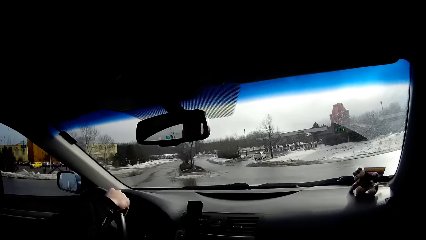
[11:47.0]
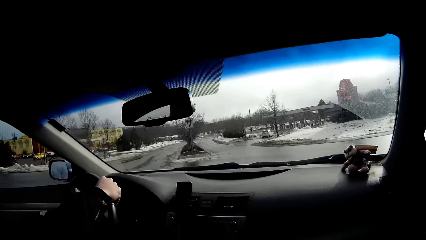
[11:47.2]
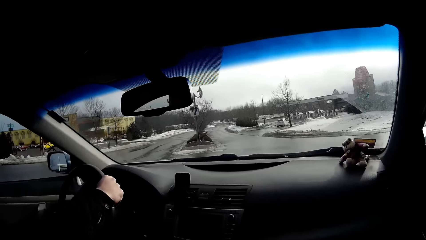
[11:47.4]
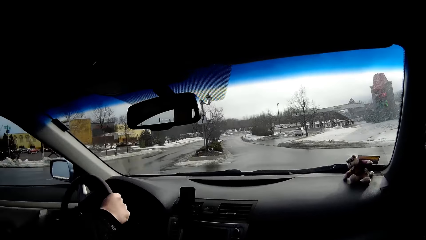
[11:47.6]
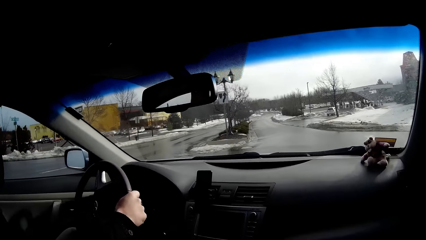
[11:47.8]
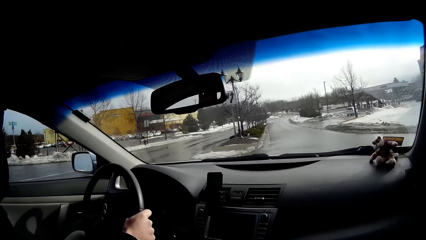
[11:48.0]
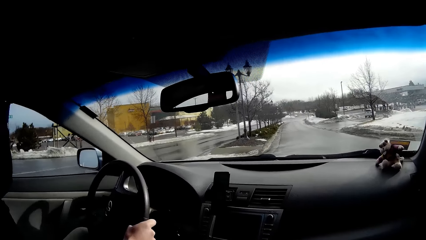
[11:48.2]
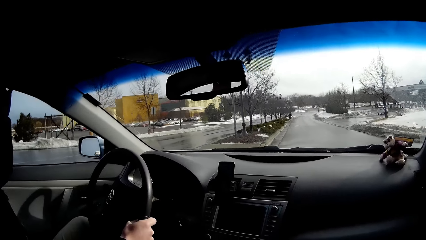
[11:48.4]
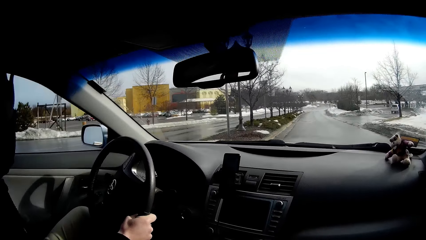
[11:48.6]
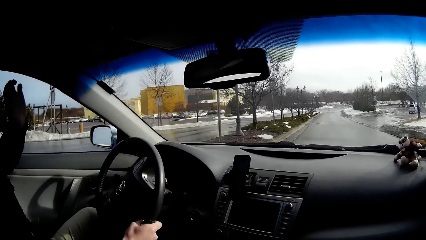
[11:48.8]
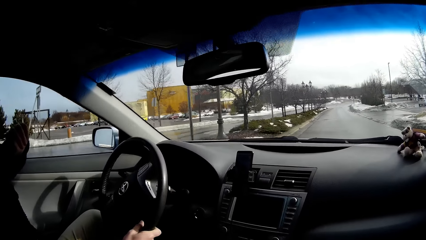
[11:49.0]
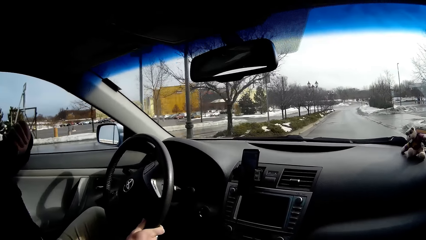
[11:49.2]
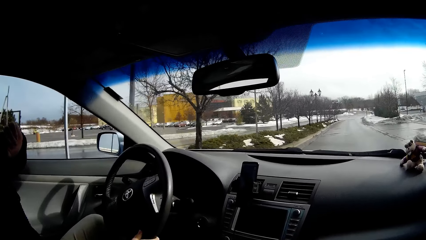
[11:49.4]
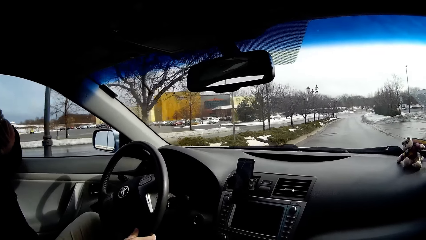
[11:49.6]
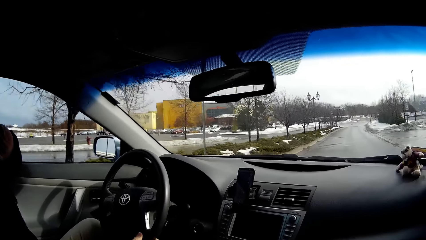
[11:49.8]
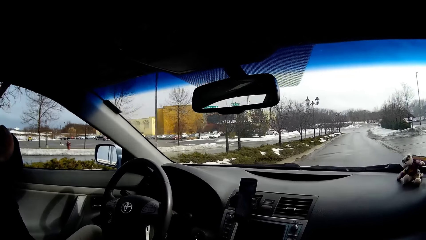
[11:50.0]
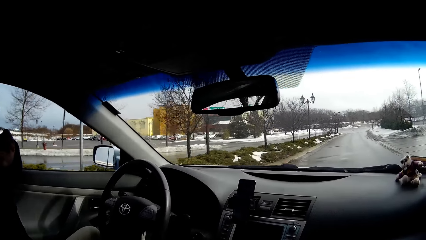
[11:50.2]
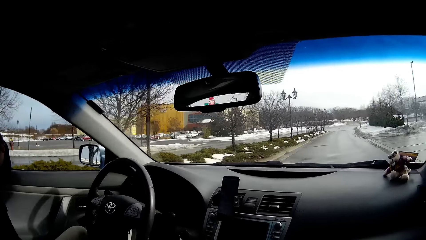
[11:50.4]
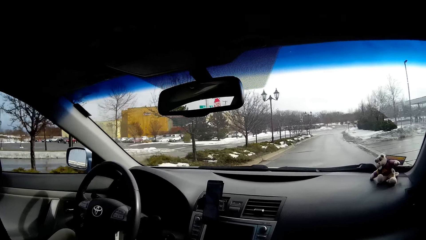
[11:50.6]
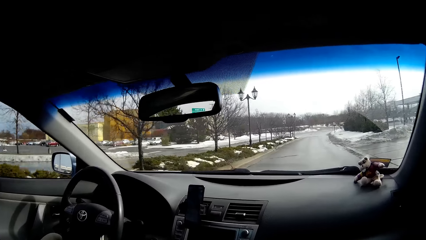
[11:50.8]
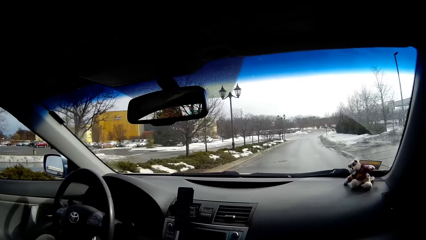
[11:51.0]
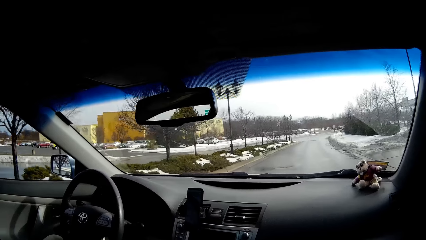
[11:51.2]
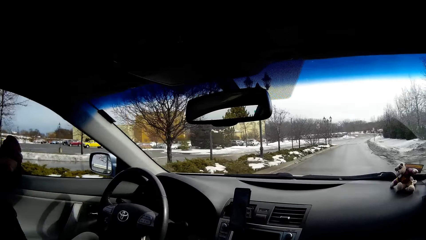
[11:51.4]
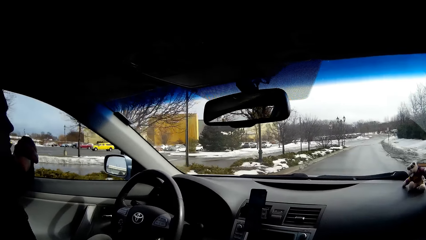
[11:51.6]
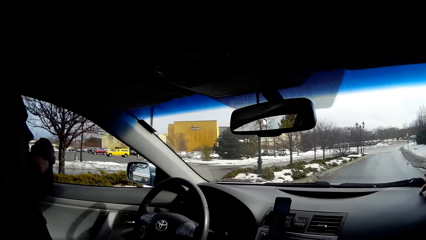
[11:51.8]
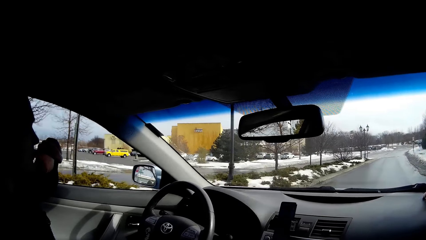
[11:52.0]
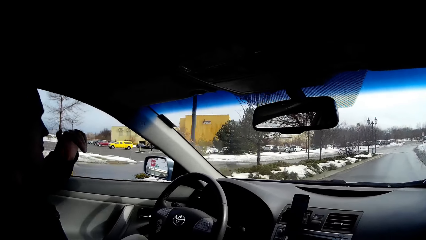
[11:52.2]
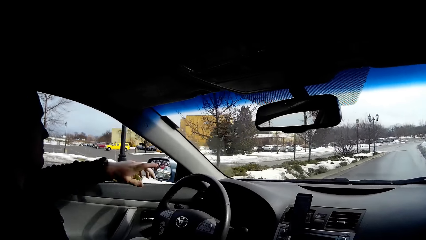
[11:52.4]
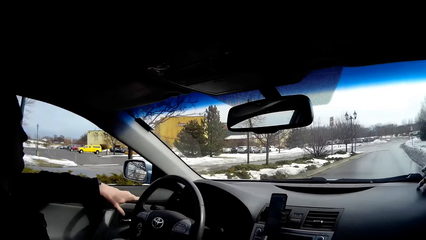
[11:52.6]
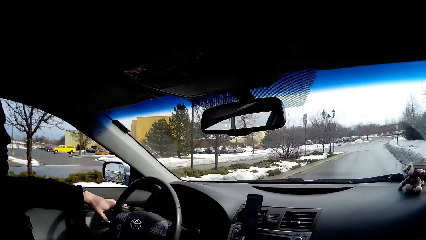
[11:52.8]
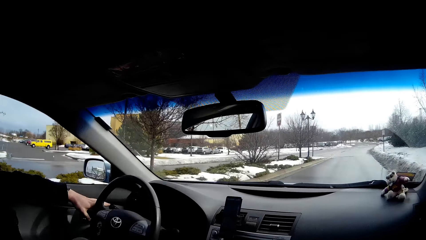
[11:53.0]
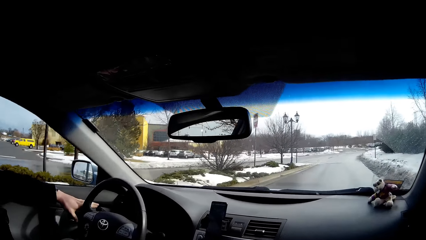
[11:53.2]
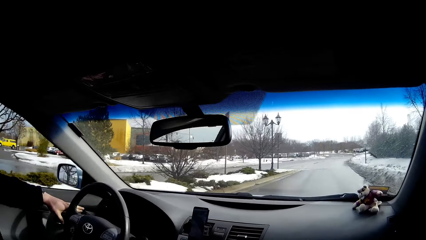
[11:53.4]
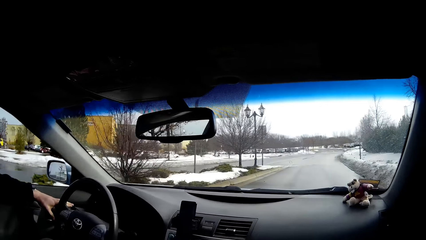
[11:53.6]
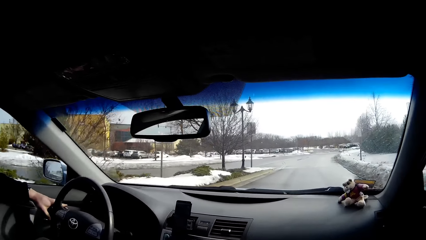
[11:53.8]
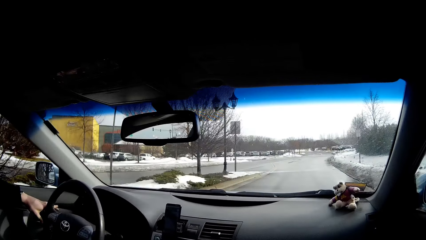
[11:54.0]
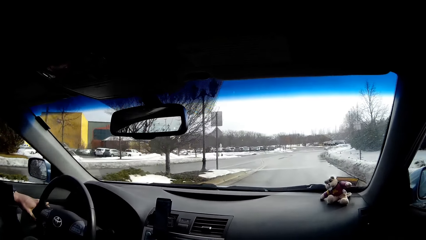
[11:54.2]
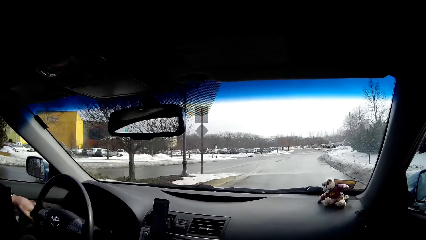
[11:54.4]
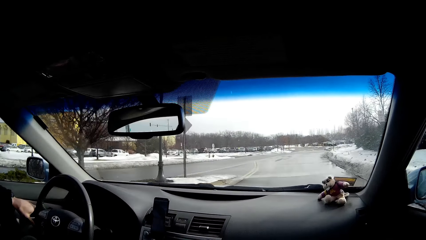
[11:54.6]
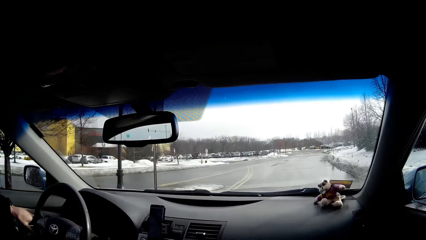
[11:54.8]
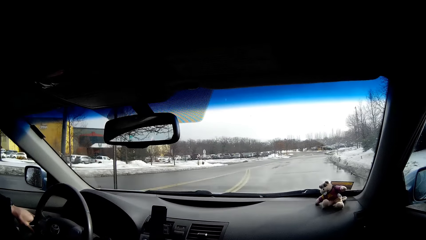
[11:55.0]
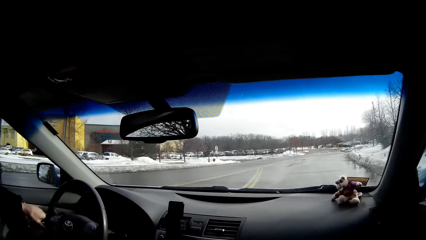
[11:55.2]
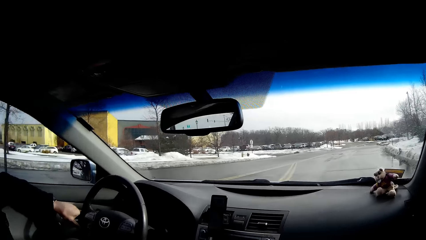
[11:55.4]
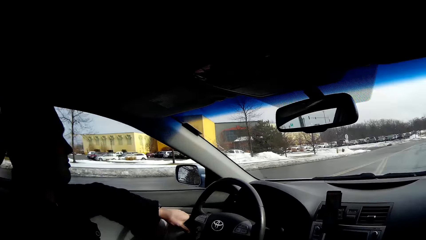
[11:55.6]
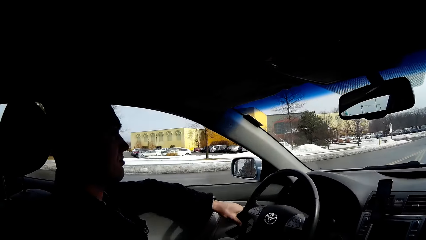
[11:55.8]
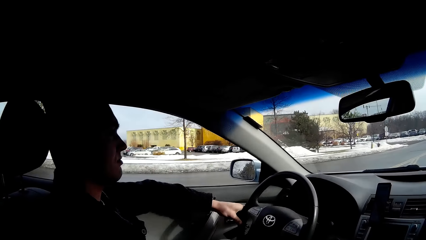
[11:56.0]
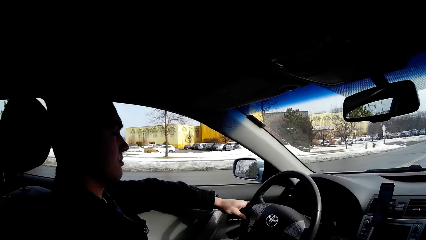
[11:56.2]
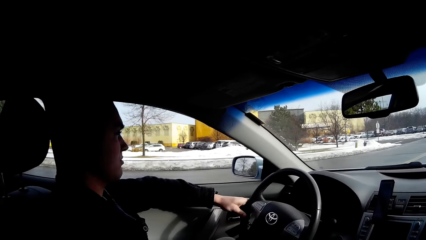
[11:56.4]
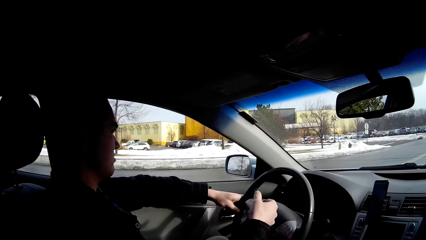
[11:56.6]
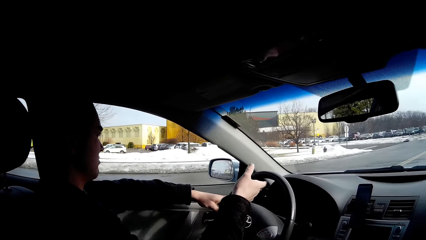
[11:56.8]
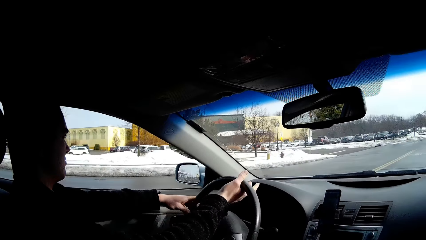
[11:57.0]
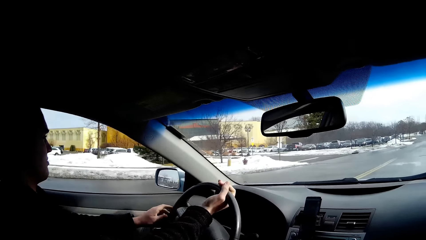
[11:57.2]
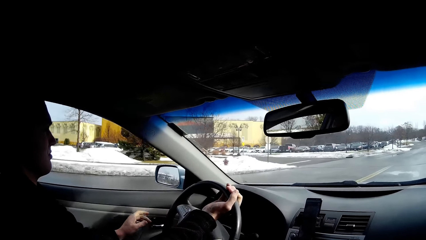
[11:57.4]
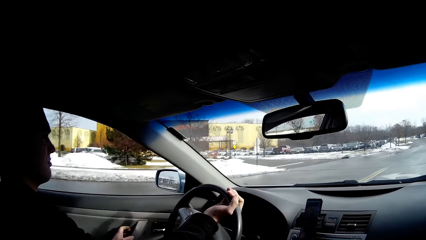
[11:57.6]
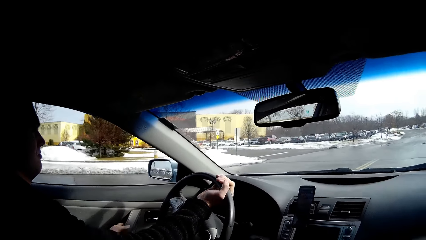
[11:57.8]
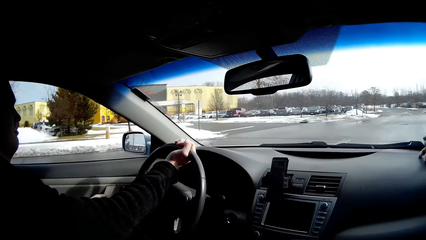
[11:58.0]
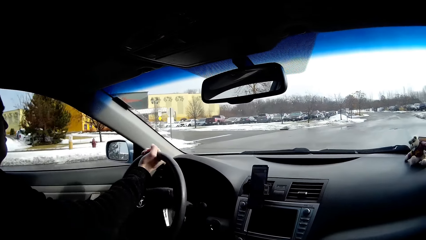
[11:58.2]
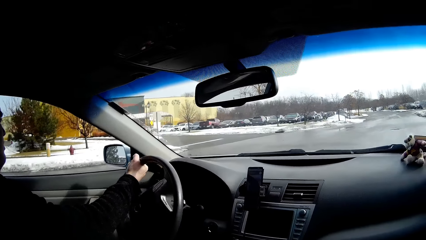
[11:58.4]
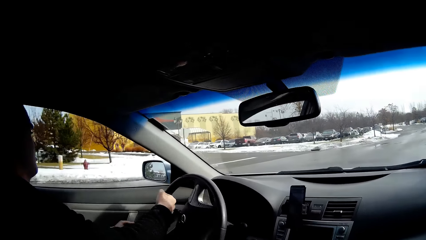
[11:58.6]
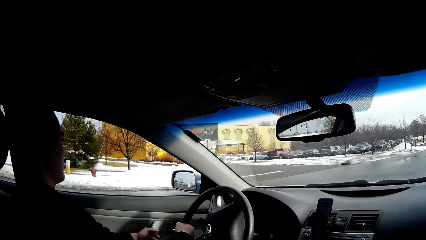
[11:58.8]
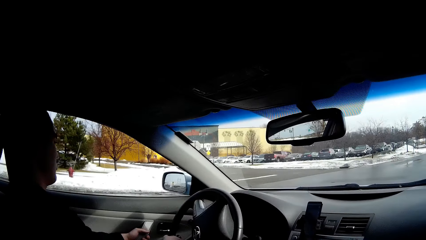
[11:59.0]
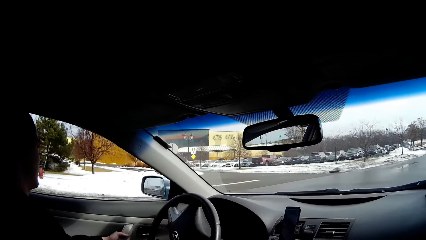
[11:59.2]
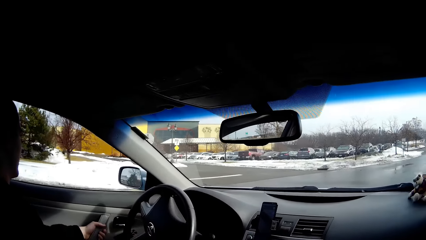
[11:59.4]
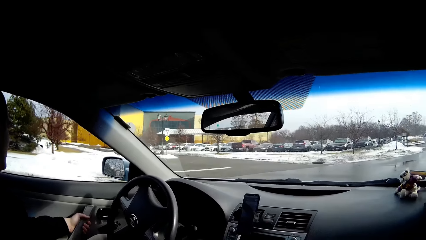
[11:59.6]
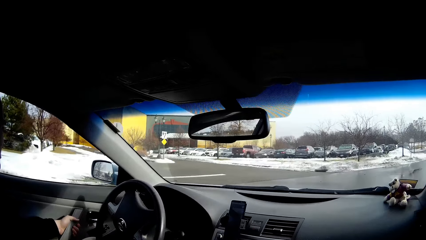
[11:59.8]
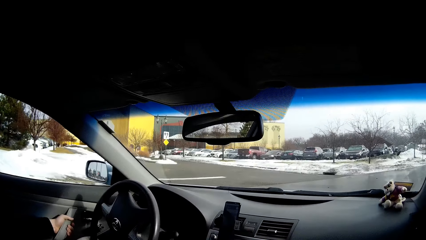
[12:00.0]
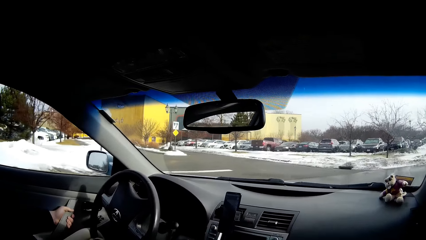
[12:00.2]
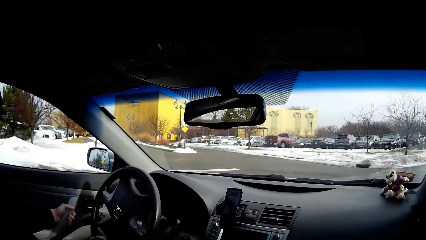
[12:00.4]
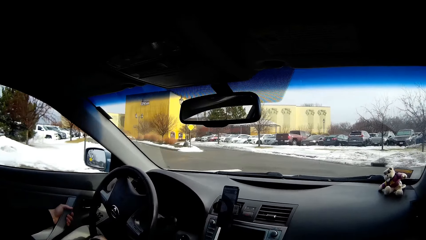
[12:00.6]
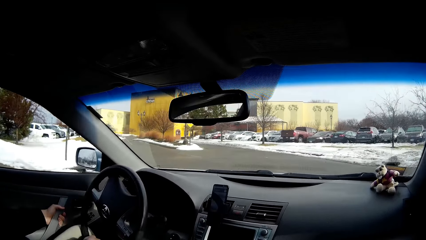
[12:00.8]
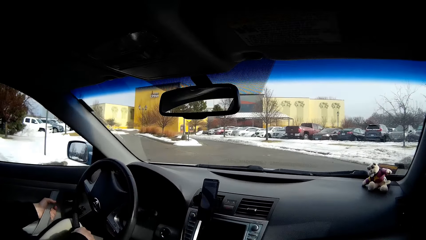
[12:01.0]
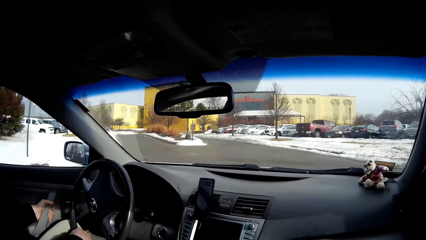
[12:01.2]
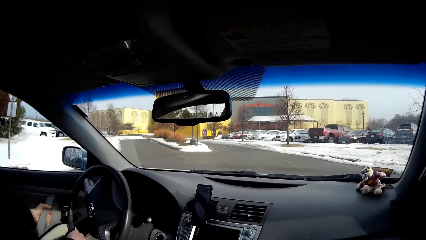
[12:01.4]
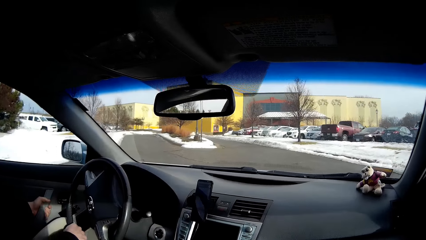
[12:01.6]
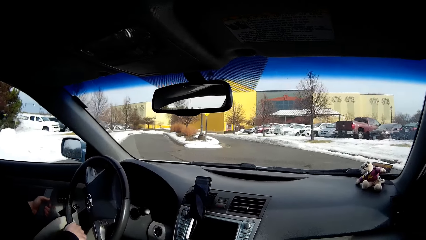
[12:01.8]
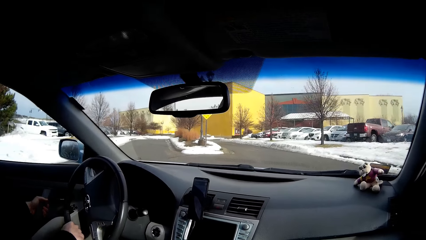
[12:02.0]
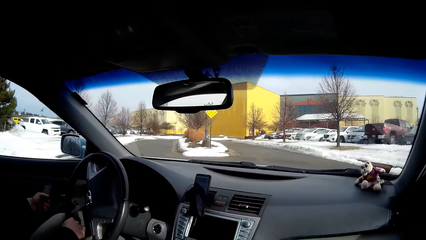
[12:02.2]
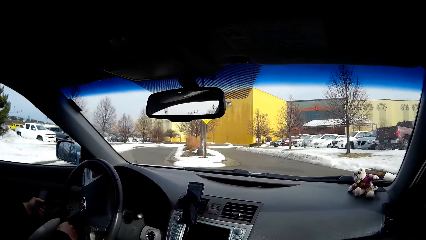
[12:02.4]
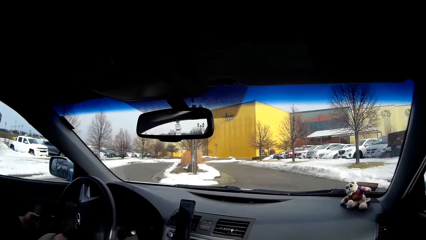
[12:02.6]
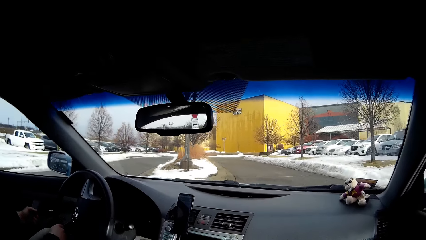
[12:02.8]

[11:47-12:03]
A person moves the hand to the face. The person moves the hand to the steering. The person moves the hand to the car door.
